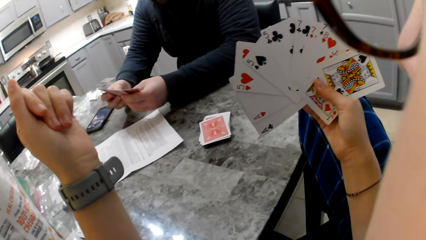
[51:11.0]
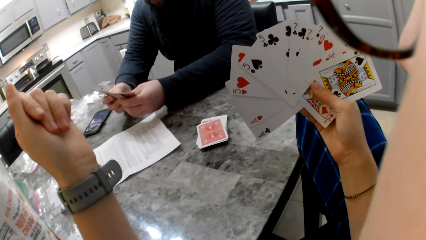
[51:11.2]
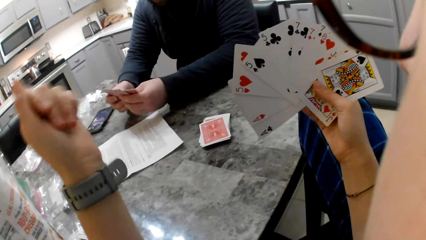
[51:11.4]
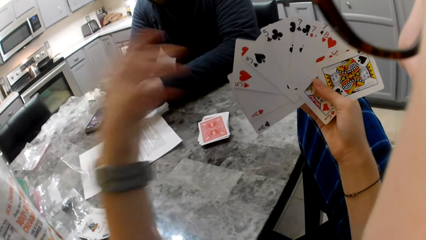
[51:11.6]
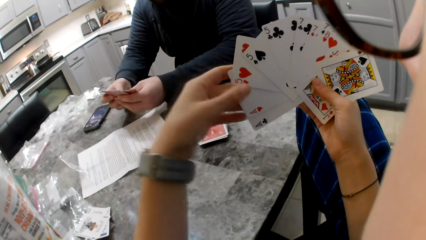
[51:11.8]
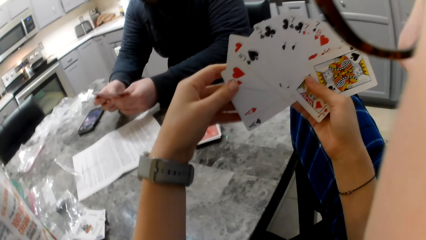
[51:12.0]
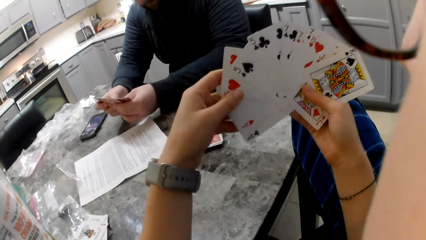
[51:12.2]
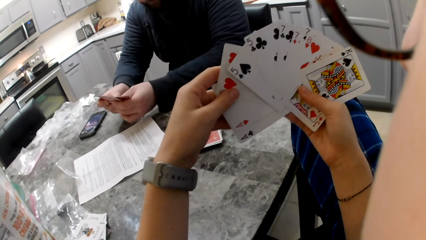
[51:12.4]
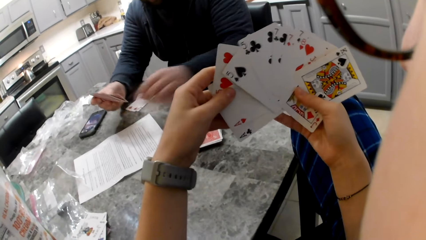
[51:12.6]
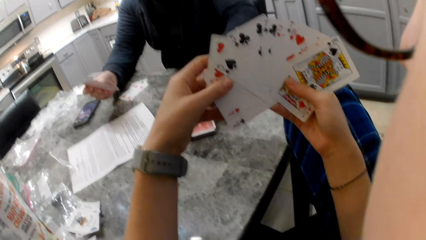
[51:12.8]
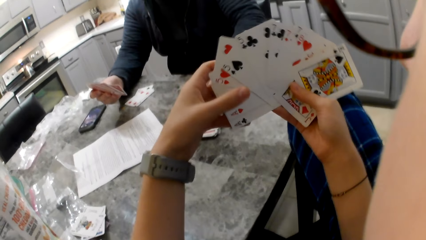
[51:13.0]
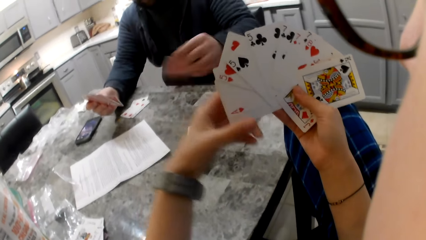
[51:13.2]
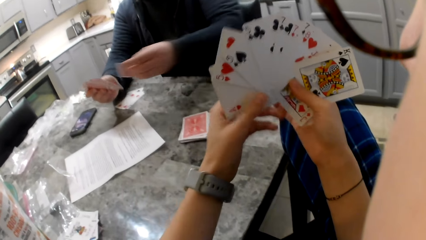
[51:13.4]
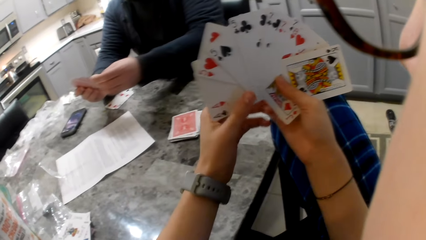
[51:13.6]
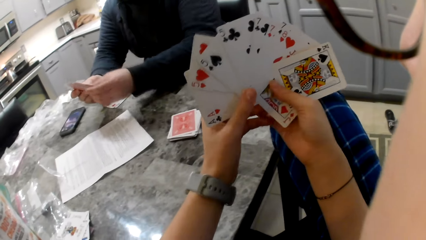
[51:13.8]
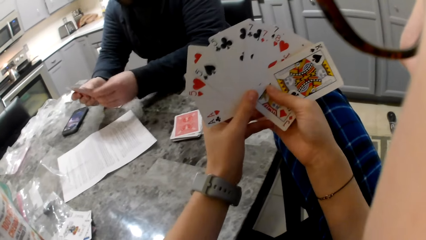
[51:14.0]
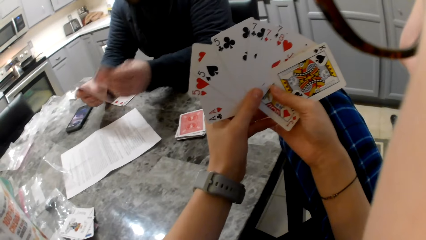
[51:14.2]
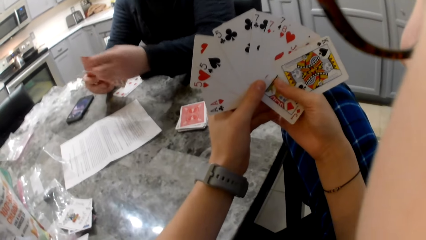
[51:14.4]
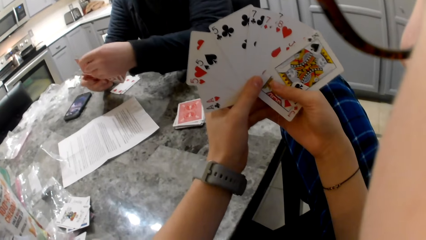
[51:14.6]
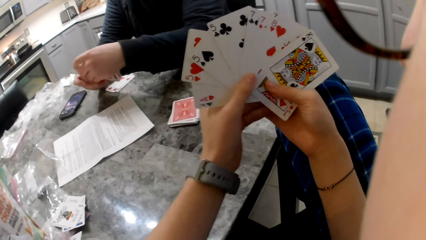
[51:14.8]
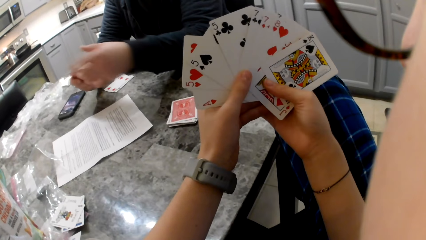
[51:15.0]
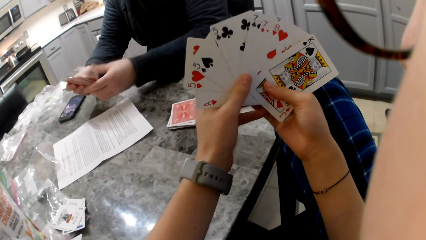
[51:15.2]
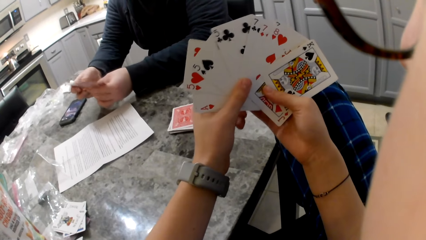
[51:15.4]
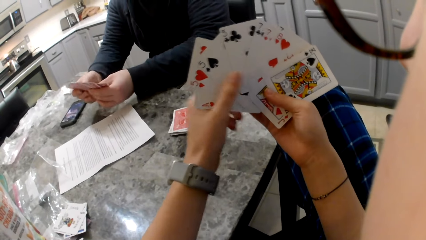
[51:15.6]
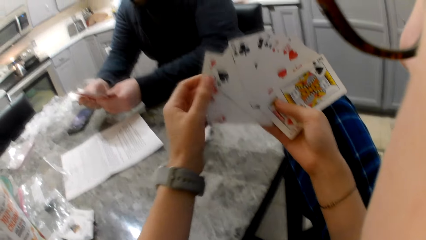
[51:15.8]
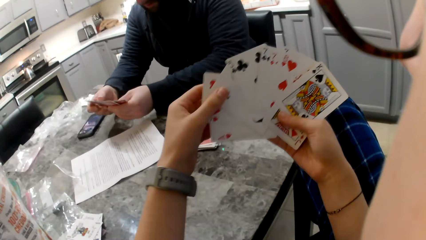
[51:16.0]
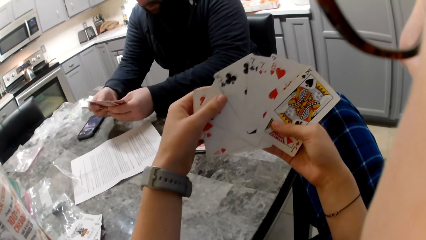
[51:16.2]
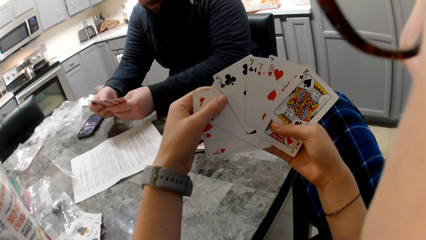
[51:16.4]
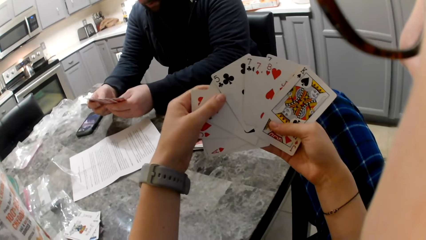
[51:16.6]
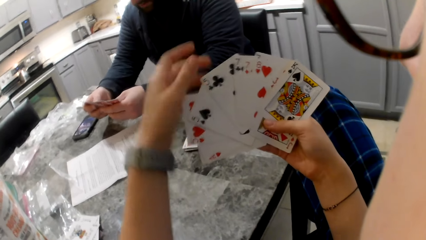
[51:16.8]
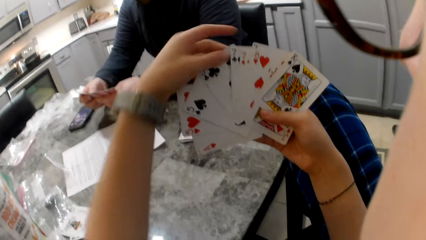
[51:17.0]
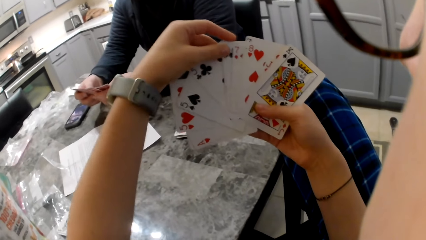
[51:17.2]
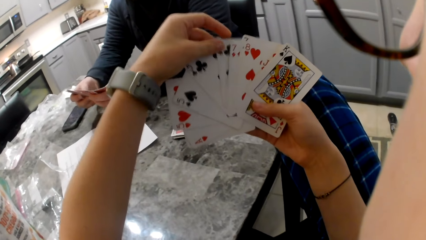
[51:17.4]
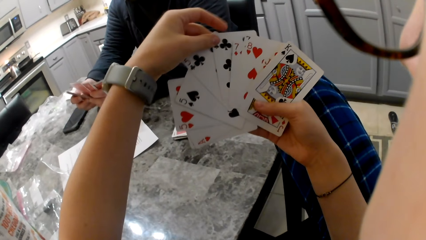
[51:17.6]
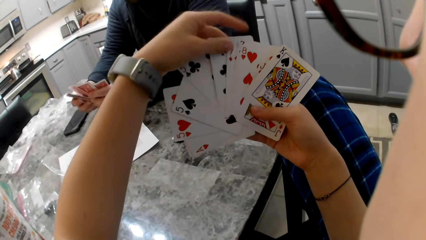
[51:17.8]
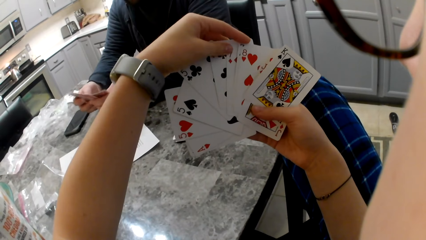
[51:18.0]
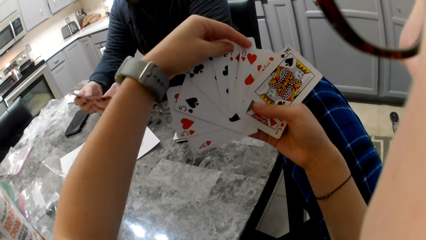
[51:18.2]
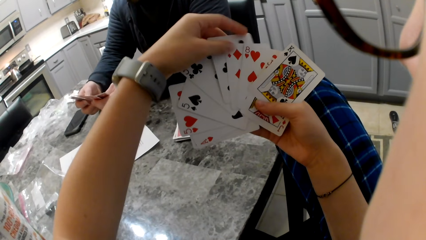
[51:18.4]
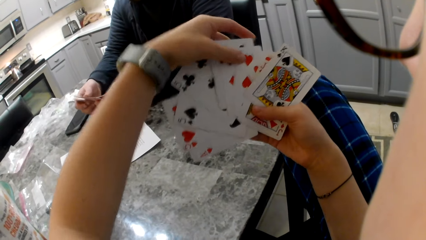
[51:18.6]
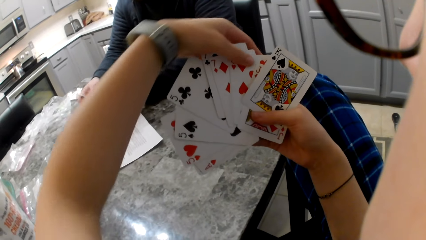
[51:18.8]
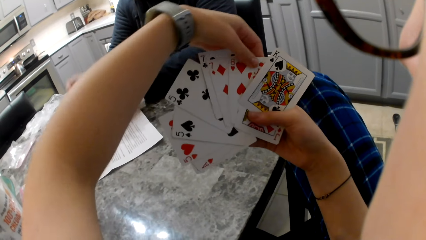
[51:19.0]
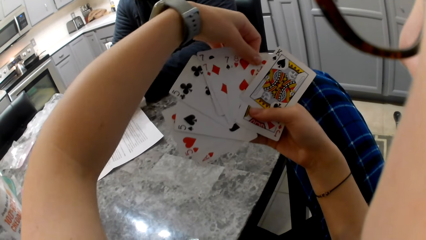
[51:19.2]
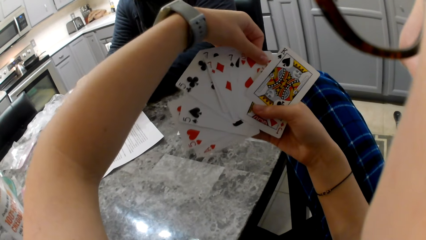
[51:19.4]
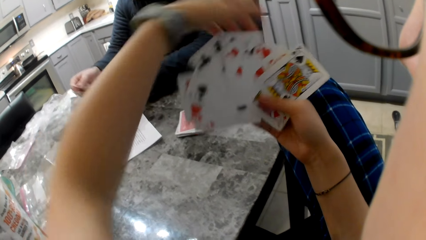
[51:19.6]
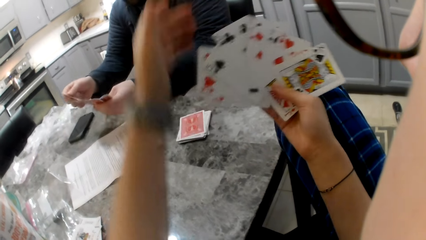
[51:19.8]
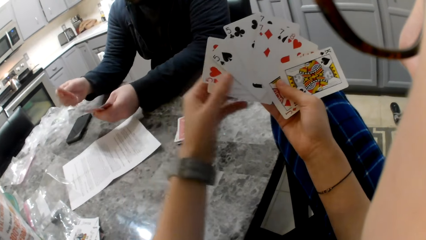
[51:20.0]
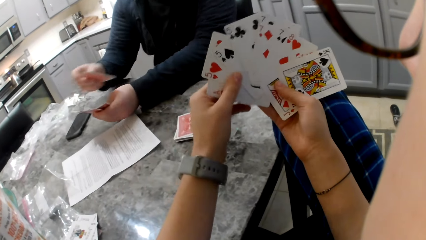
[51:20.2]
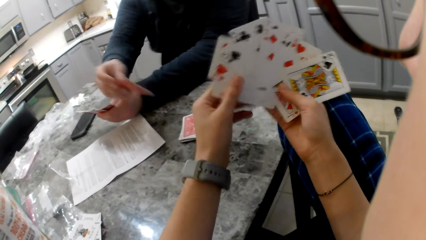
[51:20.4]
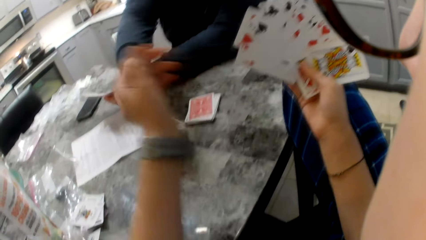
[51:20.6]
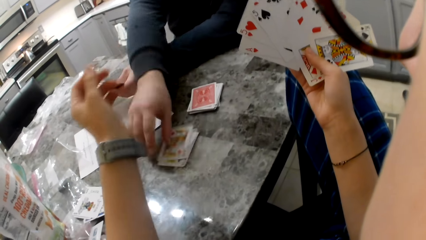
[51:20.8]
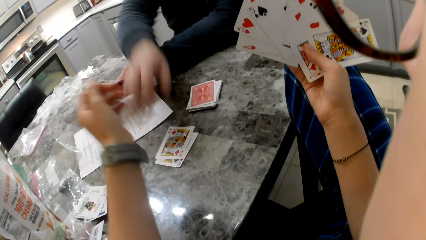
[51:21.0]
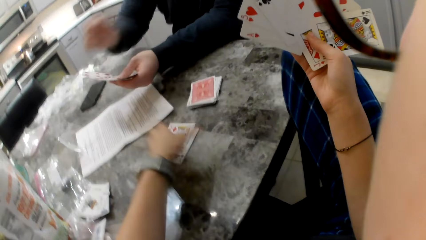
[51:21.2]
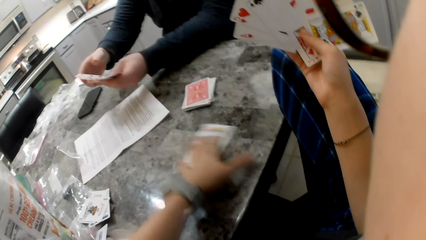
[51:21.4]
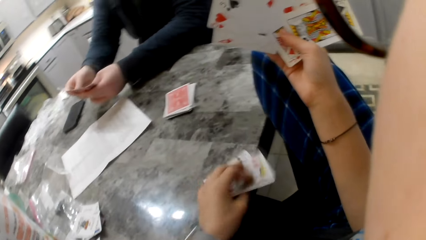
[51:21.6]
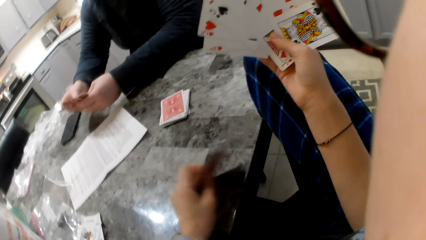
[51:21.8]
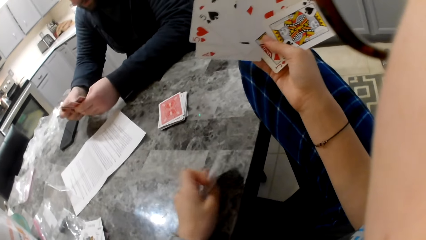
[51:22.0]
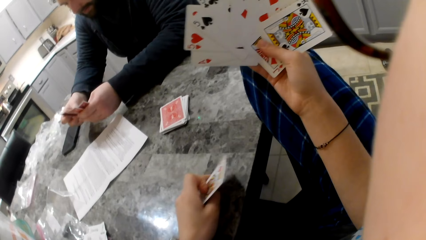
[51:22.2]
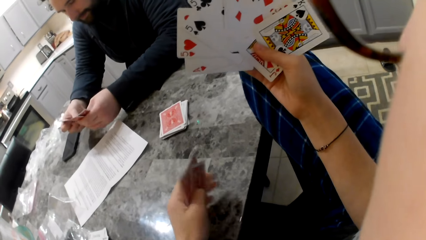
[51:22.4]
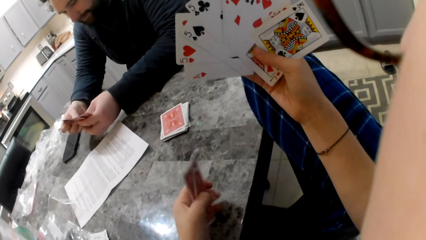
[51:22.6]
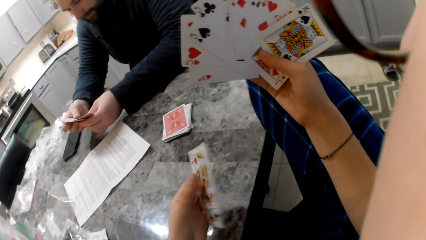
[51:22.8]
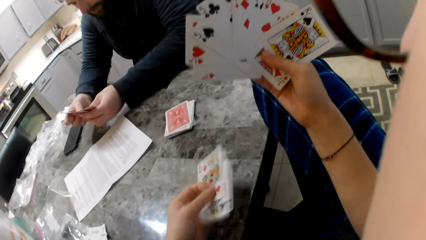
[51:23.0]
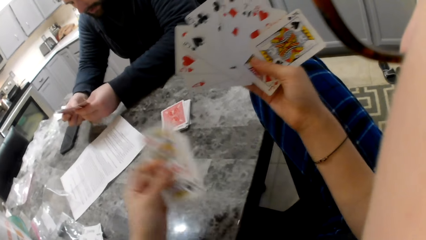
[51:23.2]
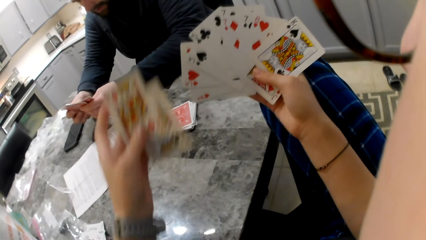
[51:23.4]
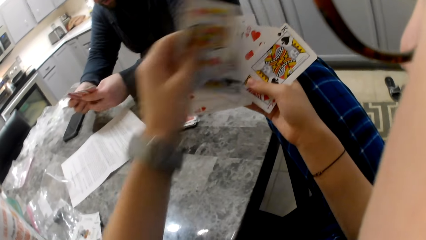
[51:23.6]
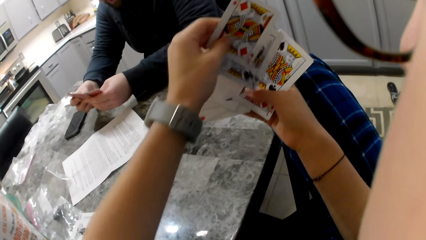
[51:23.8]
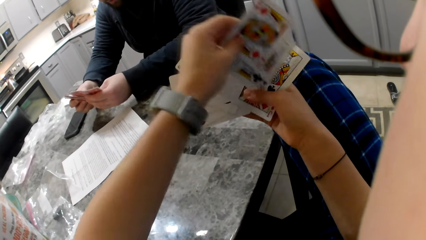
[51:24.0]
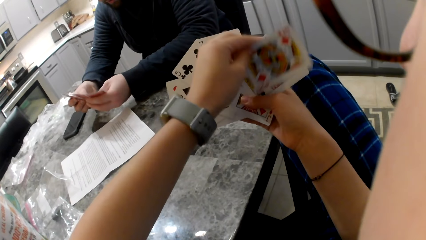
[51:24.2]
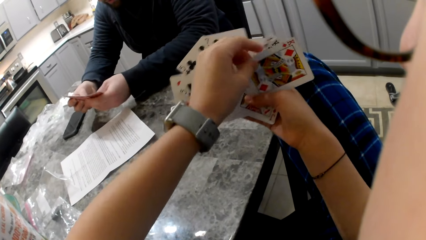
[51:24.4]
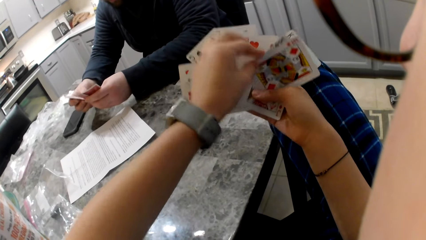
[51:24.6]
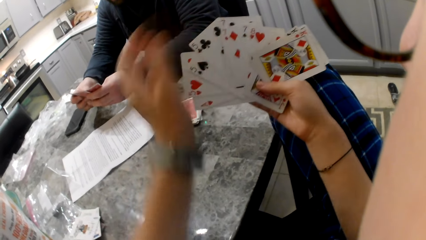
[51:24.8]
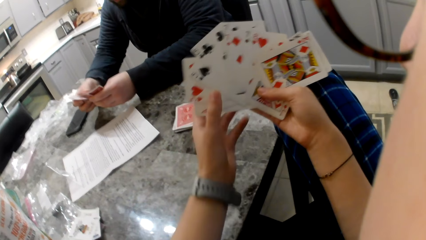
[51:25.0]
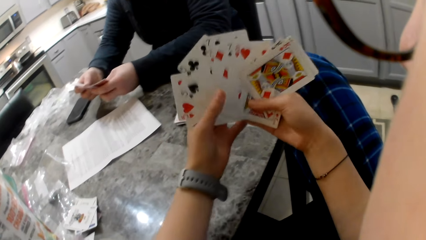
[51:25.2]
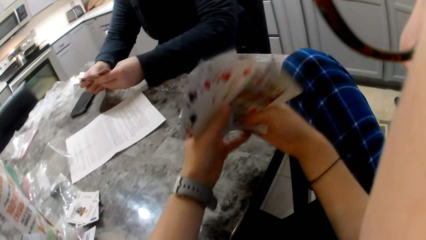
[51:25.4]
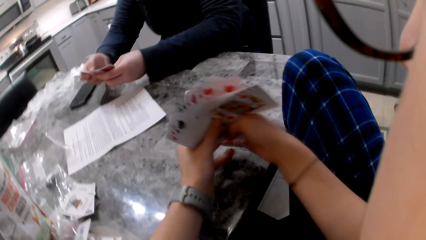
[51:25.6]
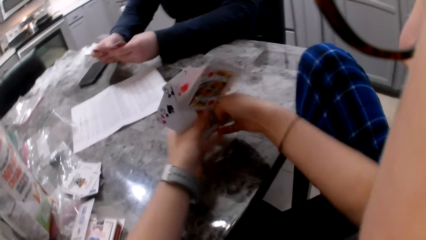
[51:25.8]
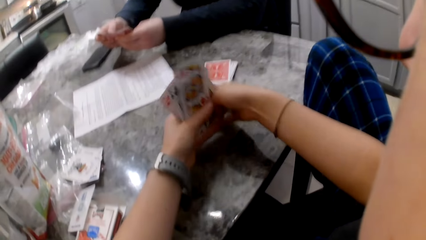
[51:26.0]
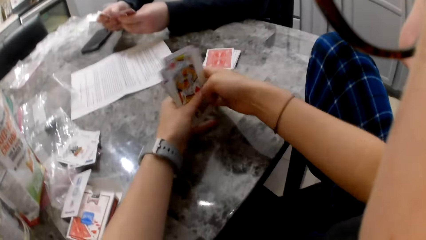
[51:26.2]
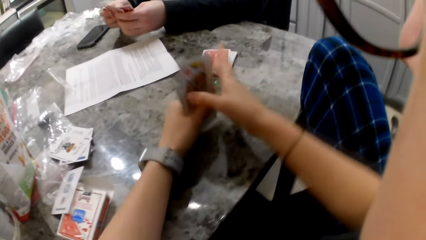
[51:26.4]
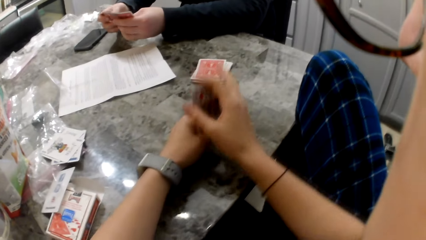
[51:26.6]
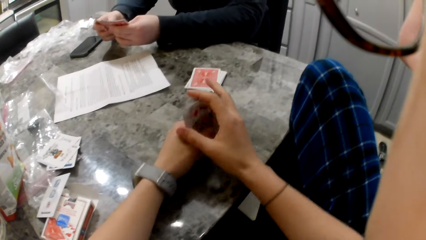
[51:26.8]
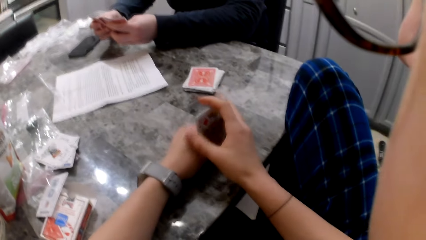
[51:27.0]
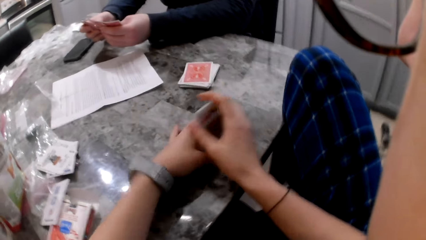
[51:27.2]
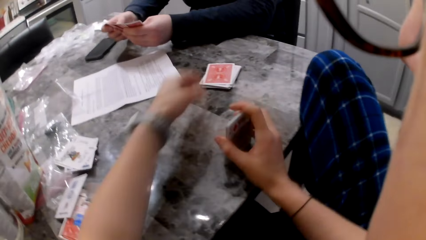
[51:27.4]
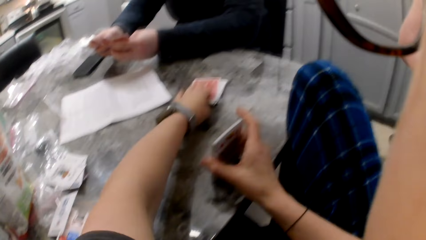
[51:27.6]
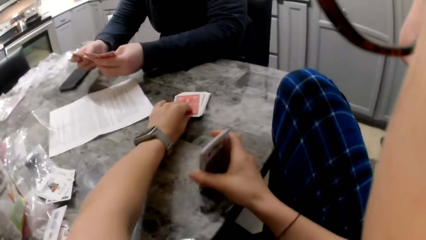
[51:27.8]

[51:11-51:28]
A man picks a card from the pile of cards on the table, puts the card in his right hand, and places the cards on the table. The camera wearer takes the cards from the table. She places the cards with the cards in her right hand. She arranges the cards against the table and hits the cards on the table.
